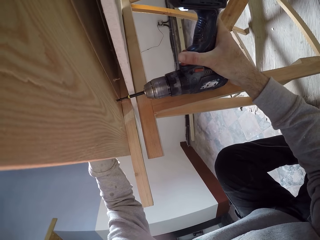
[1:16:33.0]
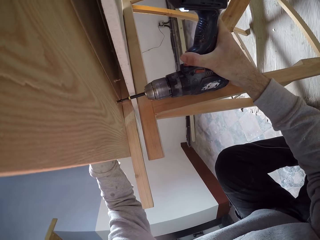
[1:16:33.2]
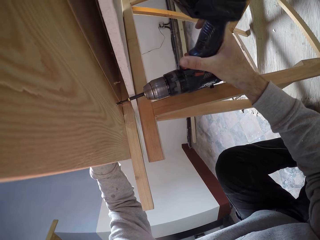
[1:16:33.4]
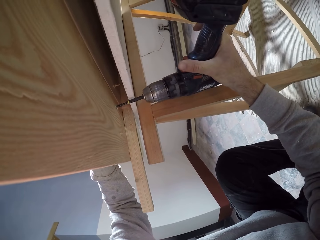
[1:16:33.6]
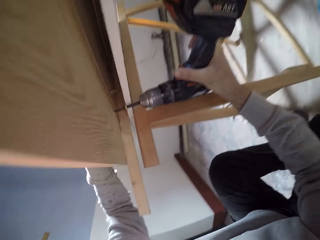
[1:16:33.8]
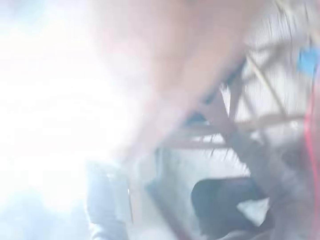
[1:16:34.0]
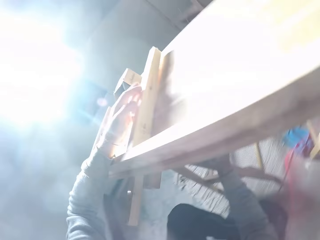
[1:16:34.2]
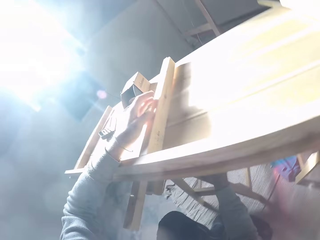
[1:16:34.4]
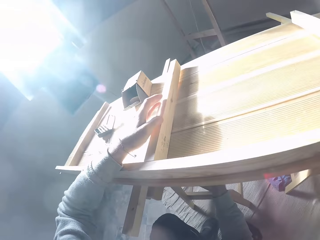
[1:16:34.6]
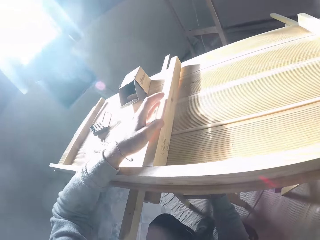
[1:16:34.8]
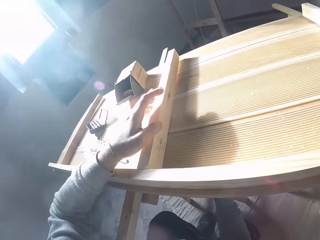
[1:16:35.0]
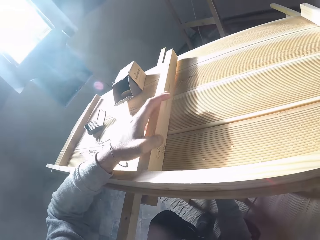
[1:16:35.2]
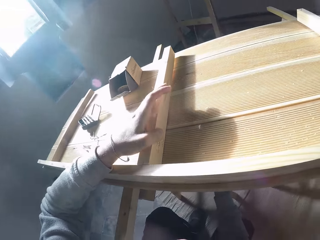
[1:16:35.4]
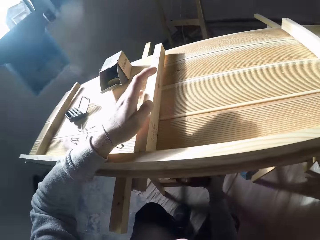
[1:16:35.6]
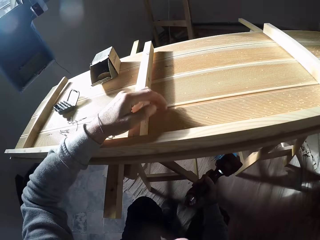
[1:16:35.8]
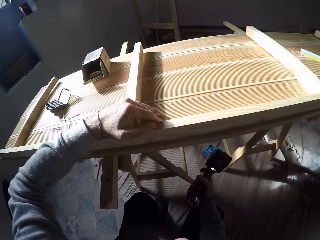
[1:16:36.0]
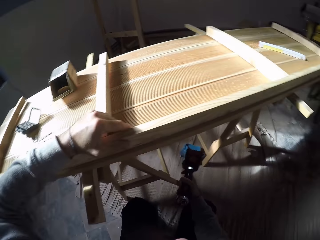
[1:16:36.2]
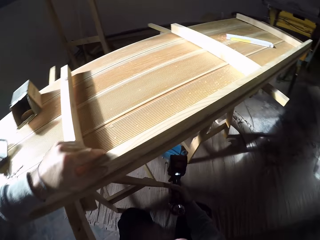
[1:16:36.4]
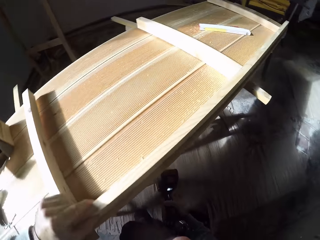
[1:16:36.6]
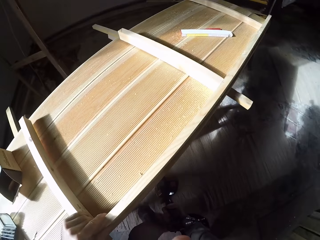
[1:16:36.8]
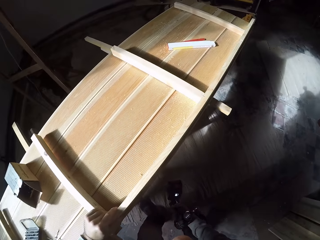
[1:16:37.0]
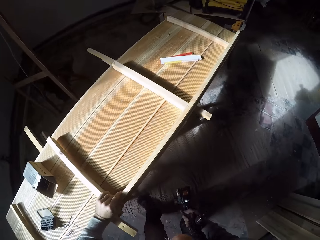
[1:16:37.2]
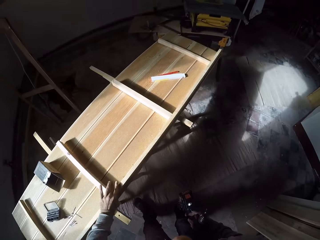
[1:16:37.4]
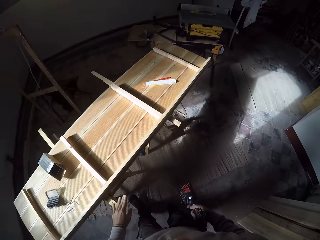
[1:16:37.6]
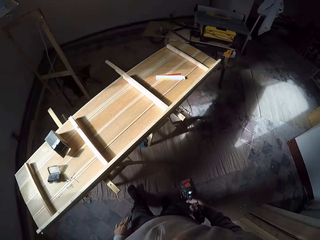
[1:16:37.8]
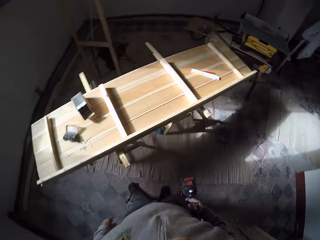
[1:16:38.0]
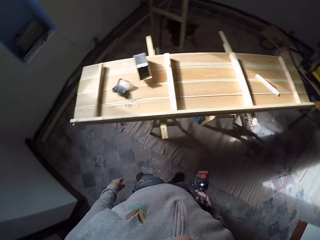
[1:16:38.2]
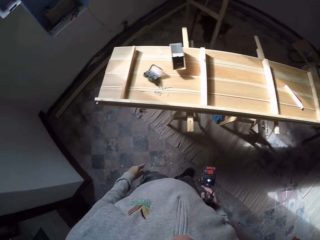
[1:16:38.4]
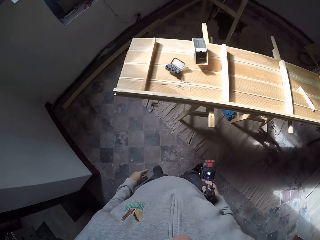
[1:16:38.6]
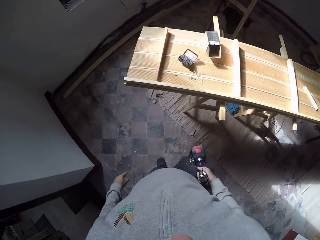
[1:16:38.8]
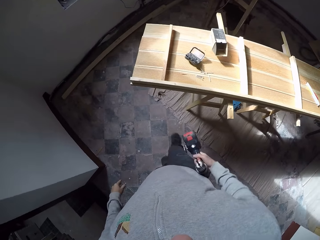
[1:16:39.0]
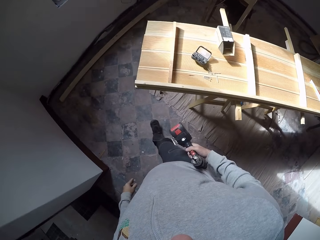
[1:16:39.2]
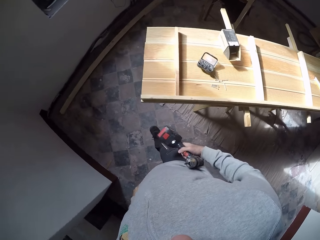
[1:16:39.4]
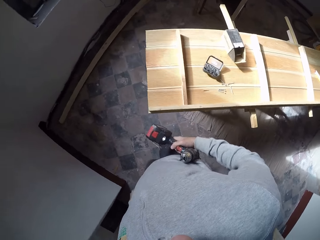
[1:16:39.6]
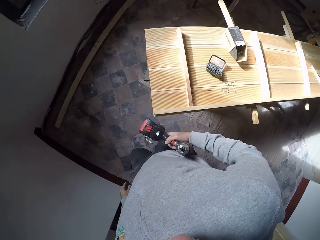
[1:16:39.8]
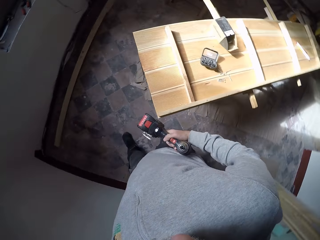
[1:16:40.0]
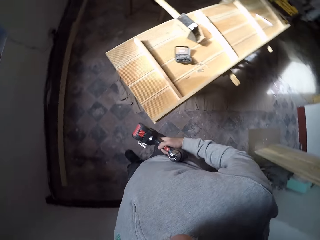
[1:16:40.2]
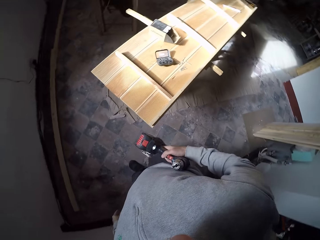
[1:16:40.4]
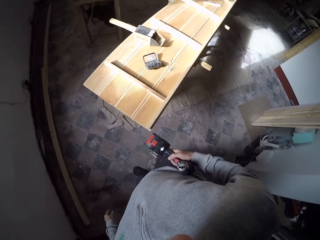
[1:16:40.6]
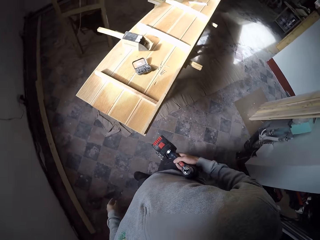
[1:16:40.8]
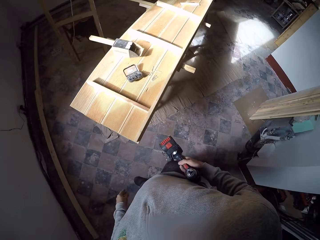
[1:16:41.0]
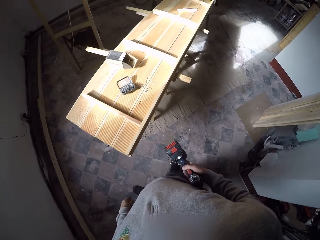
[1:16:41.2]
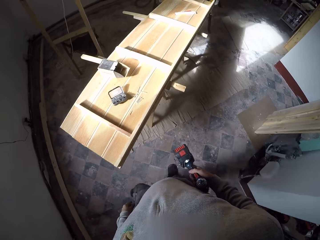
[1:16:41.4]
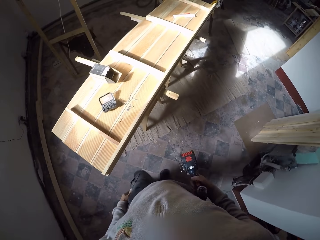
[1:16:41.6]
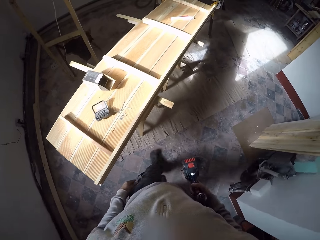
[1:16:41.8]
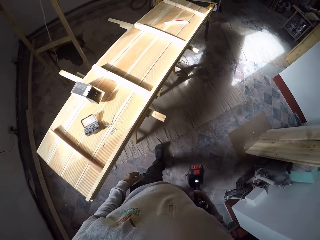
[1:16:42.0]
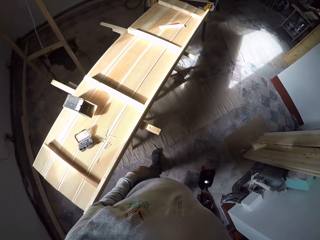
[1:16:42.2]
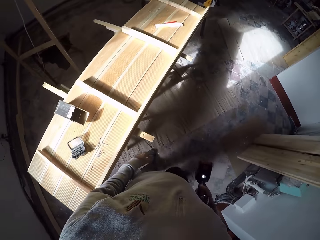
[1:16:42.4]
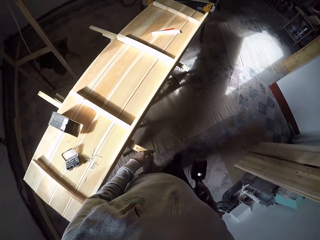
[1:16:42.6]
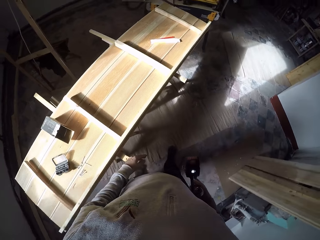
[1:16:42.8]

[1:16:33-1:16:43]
The camera wearer stretches from down the stand. They hold a piece of wood on top of the stand. They stand from down the stand. They carry the drill along the stand.

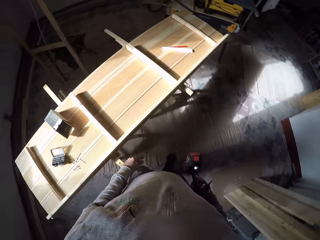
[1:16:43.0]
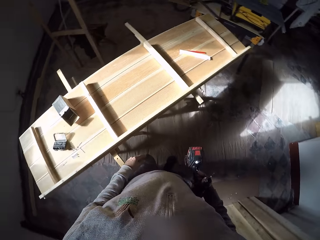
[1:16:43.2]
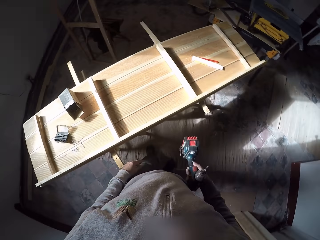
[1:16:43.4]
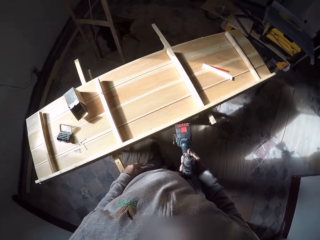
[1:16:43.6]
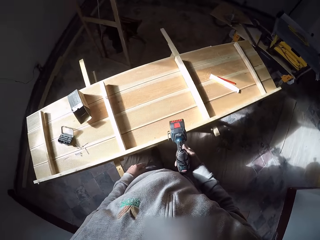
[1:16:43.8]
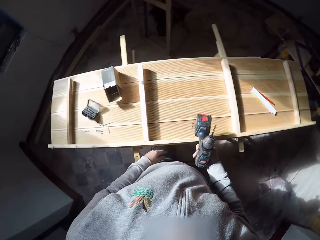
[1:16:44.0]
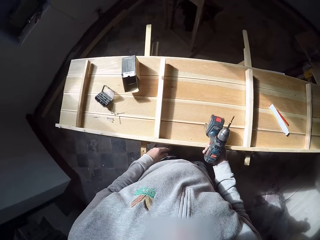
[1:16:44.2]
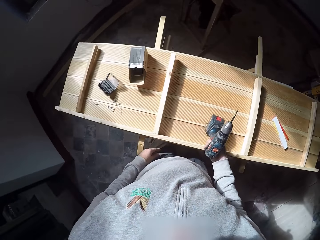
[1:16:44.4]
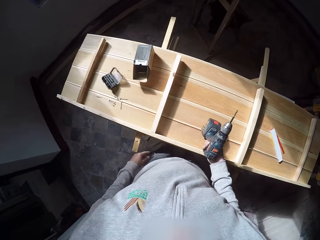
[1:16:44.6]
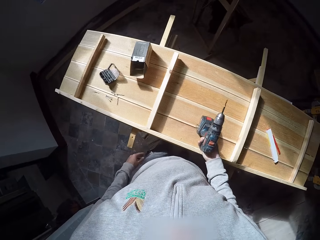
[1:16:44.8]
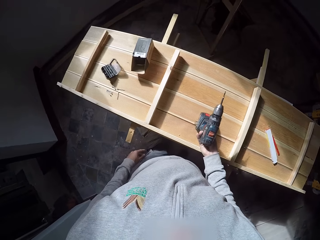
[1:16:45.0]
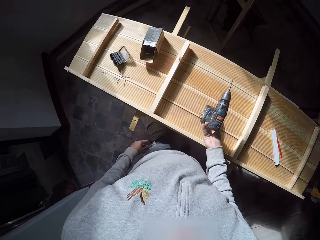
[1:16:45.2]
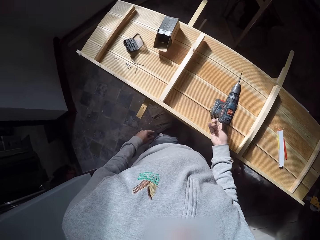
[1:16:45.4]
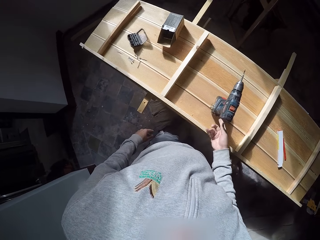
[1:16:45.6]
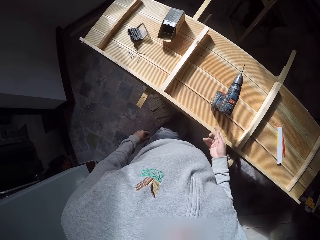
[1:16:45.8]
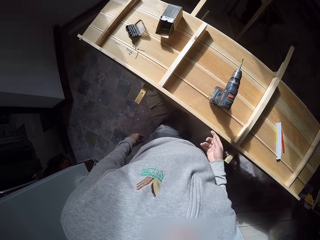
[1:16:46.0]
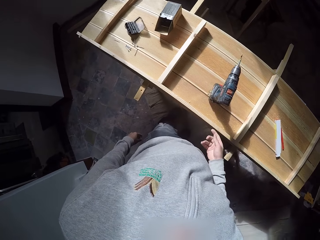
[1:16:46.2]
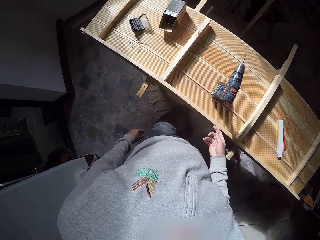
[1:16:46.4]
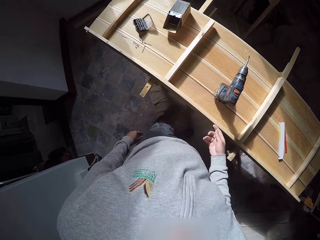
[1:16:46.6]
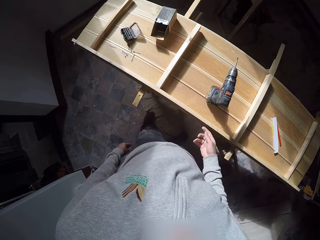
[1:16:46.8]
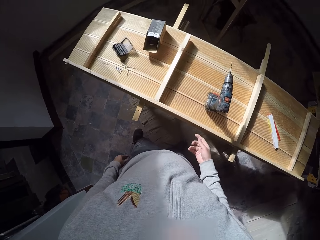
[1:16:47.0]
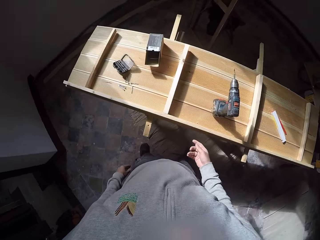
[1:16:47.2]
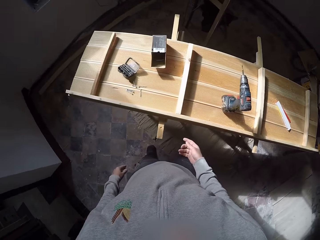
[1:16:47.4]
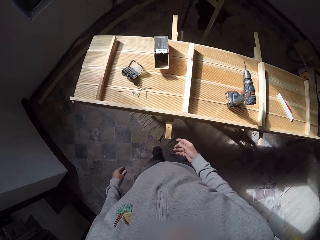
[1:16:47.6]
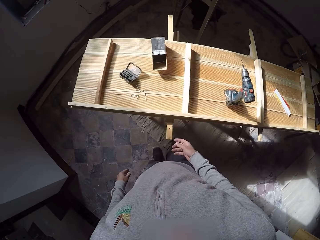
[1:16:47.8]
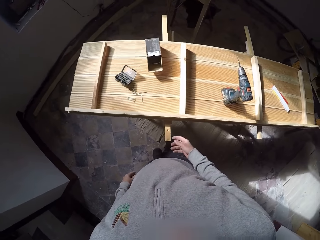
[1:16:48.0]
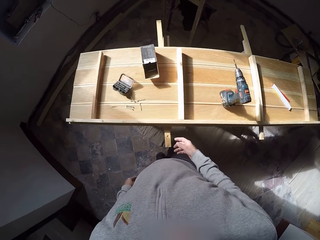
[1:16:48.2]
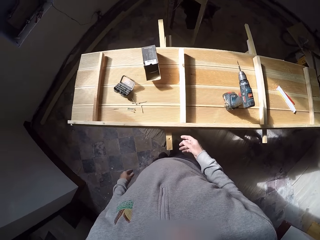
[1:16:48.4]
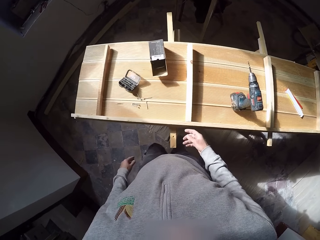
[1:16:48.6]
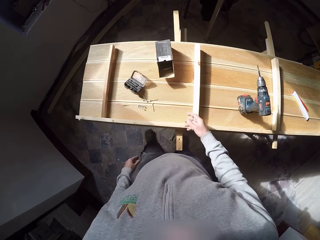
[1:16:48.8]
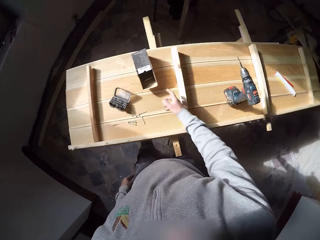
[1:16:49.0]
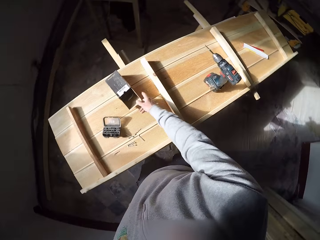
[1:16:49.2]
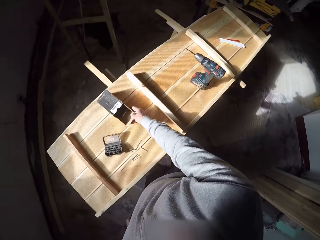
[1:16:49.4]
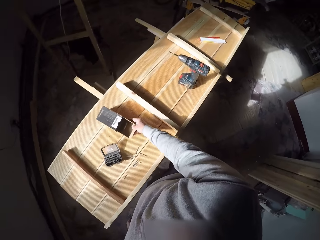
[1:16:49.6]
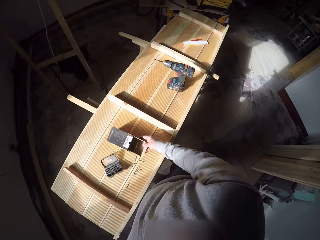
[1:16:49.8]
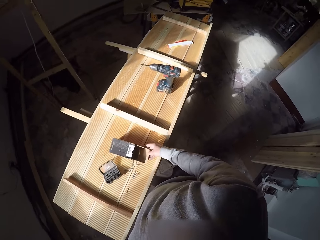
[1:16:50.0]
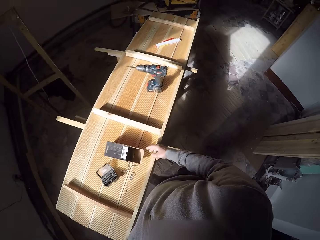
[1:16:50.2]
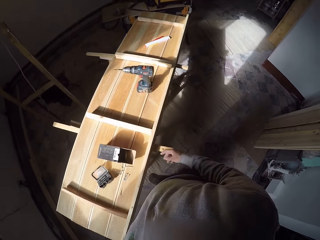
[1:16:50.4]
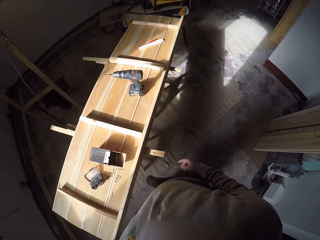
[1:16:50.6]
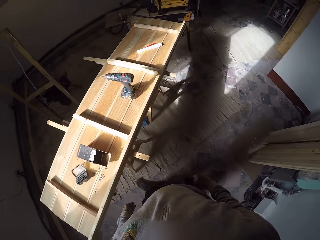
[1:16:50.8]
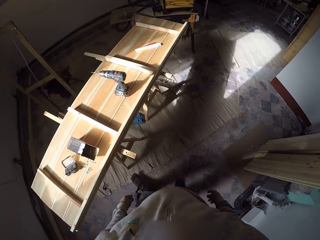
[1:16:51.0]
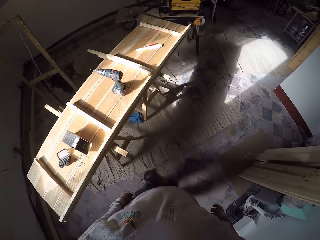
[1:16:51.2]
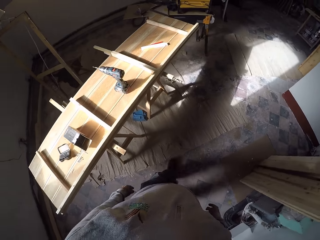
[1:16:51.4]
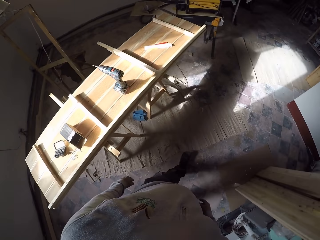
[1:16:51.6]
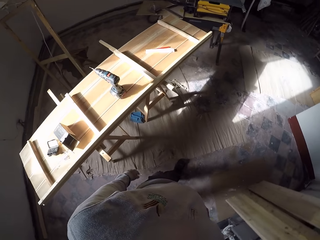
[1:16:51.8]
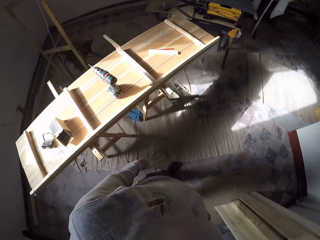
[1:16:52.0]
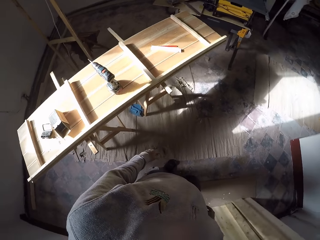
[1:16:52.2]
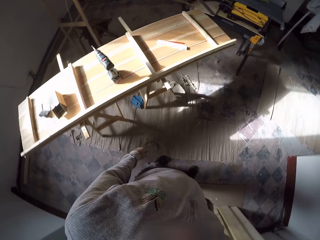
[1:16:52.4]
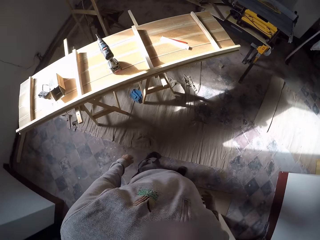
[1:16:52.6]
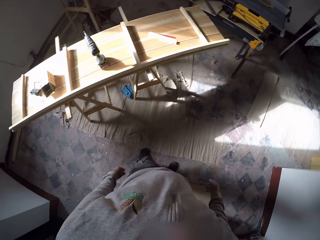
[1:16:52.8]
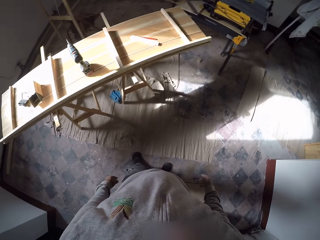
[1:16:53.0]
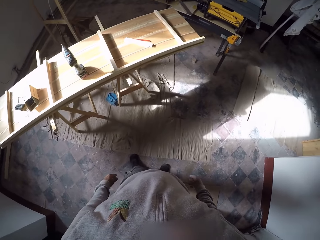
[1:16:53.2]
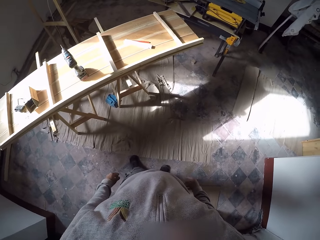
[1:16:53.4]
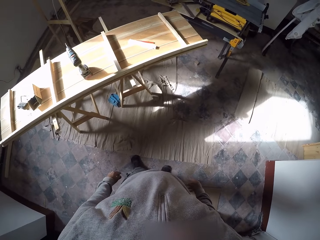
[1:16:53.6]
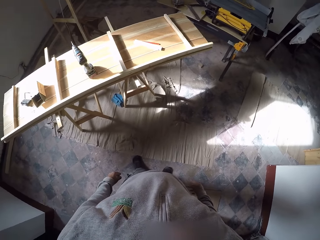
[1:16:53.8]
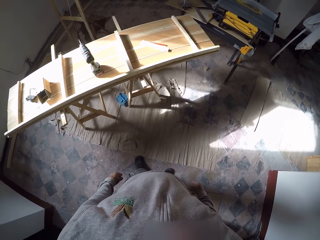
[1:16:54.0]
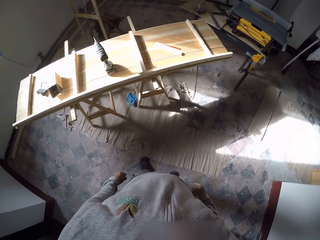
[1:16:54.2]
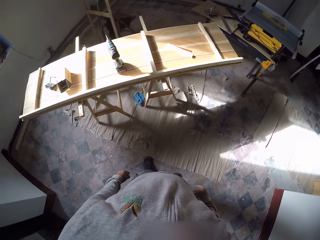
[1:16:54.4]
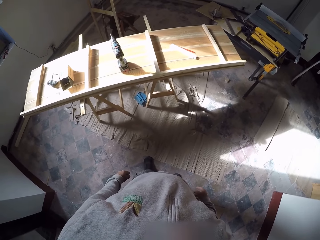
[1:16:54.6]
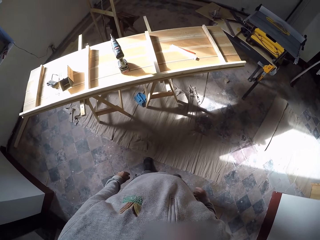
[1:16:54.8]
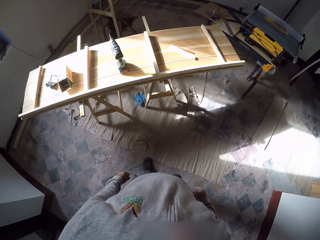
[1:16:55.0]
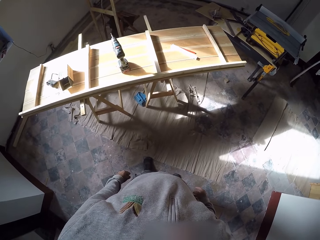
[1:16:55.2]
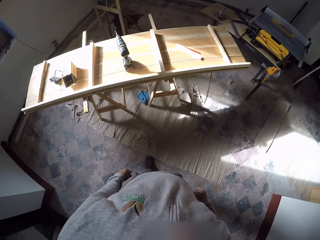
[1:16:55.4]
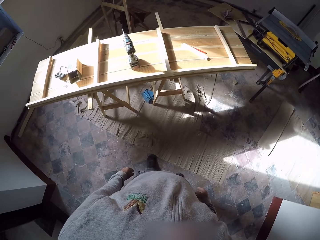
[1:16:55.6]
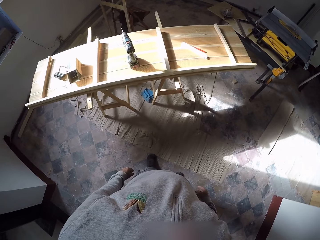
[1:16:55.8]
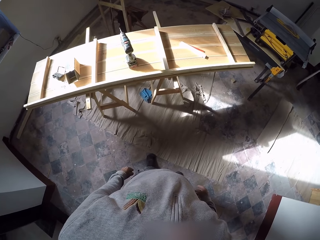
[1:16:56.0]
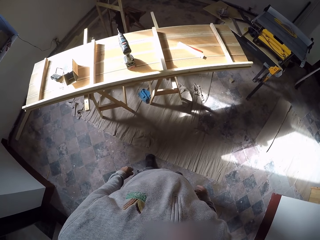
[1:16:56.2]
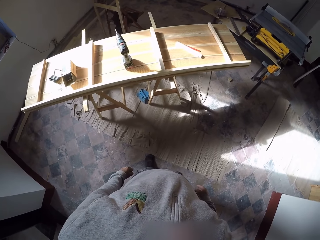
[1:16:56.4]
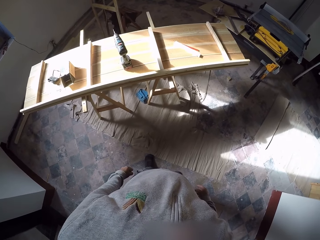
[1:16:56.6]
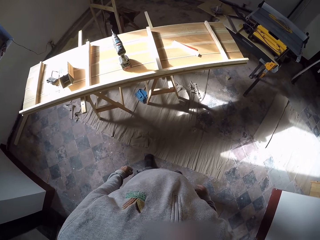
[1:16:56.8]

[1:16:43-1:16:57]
The camera wearer drops the electric screw driver on the wooden structure with his right hand. He steps along the stand. He pulls the nails pack on the stand. He adjusts the position of the paper pack on the wooden structure with his right hand. He walks backwards from the stand. He stands. He stares round in the room.
